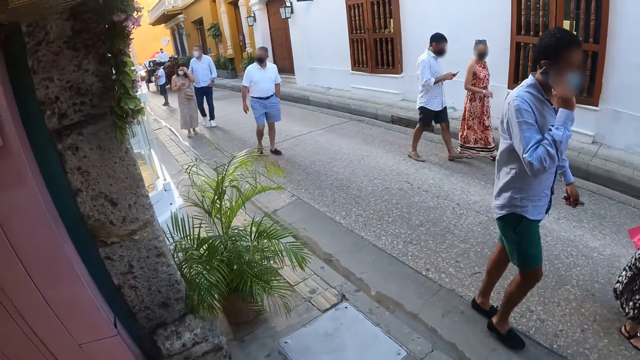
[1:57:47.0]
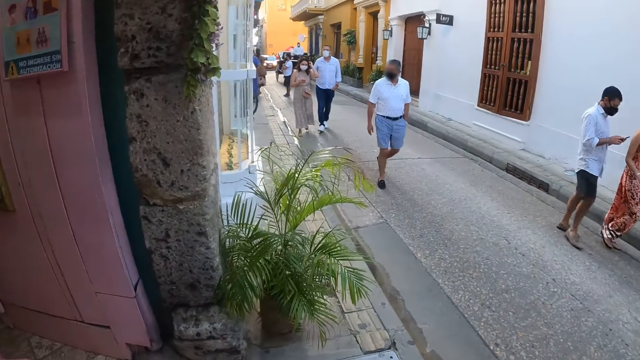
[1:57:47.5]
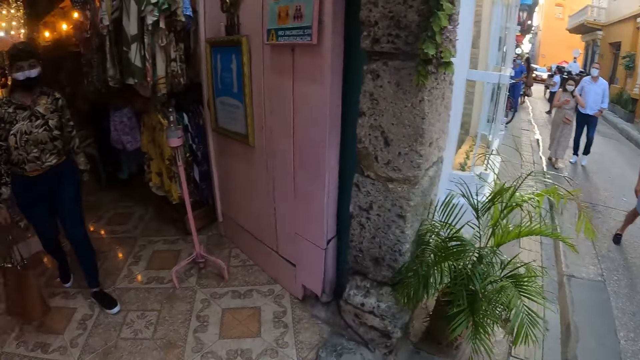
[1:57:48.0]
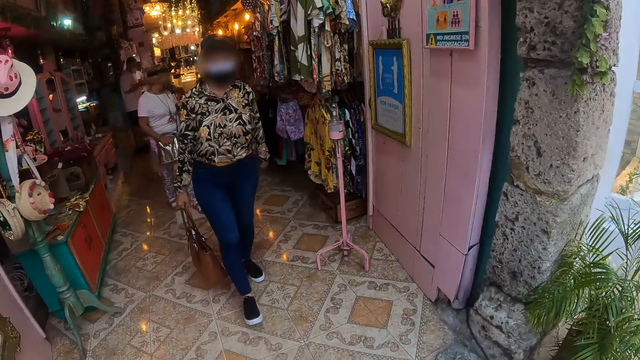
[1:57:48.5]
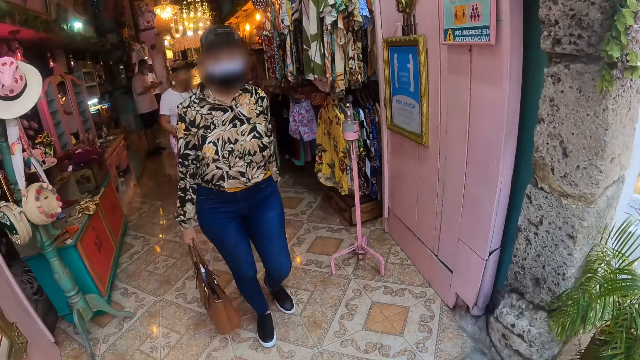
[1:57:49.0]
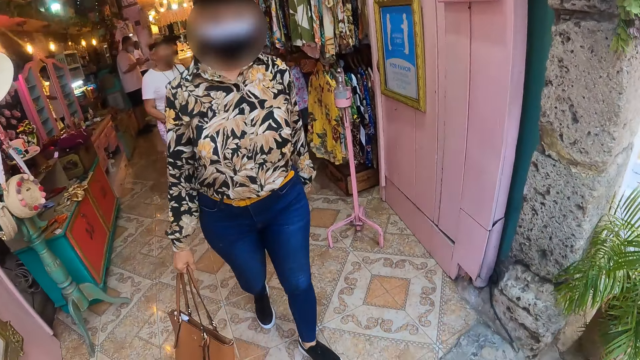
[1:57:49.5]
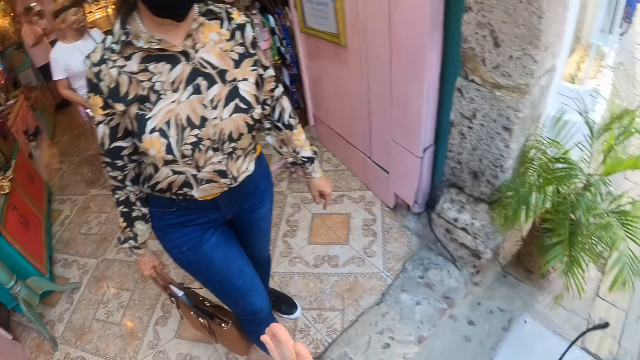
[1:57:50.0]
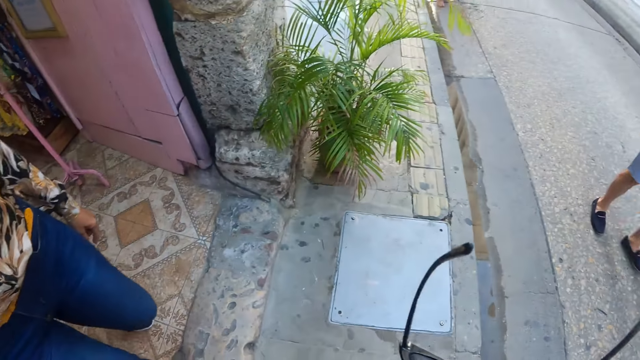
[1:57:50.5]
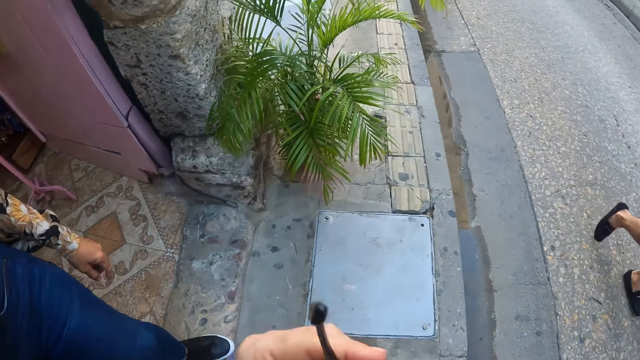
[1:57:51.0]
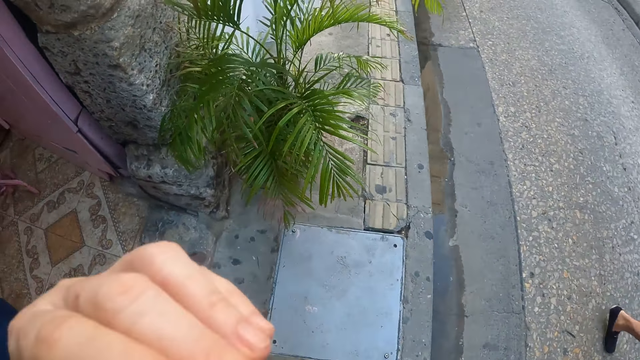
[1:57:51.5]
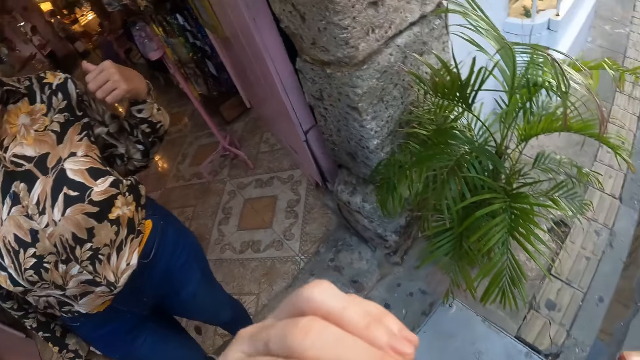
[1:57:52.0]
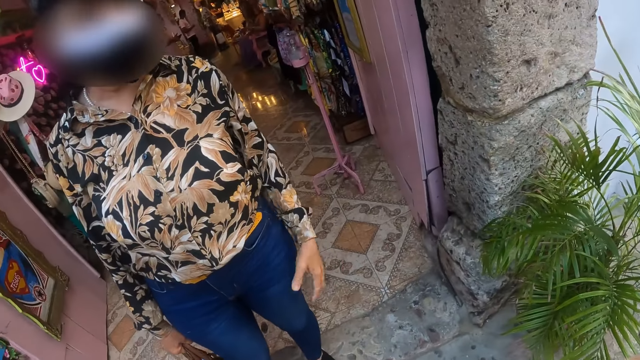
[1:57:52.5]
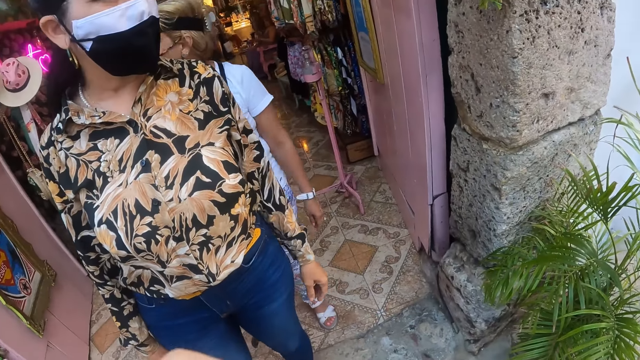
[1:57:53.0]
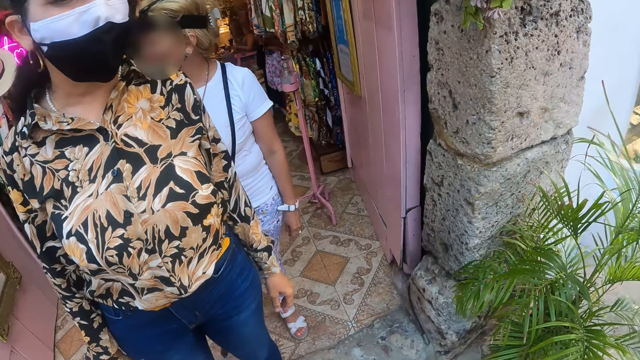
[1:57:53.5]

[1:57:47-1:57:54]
The camera wearer looks around the room. A lady gestures out with her hand.

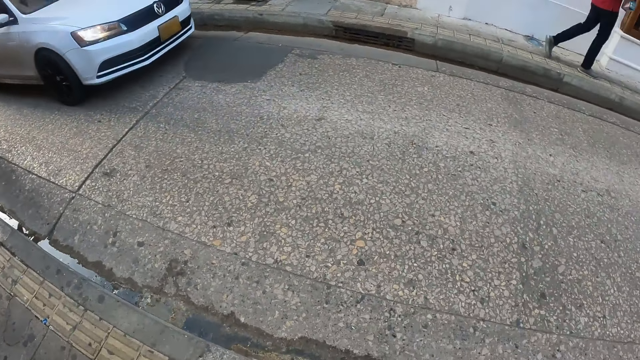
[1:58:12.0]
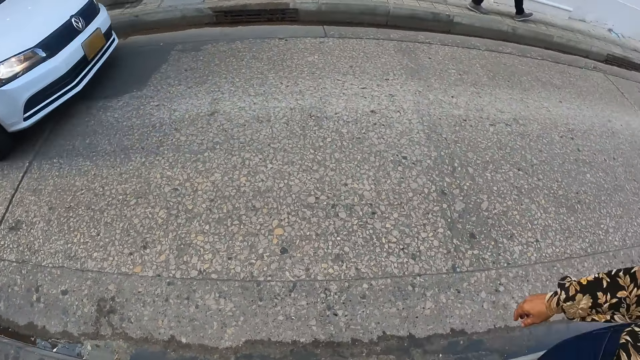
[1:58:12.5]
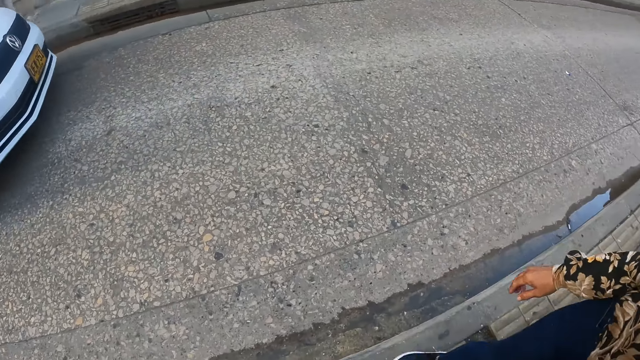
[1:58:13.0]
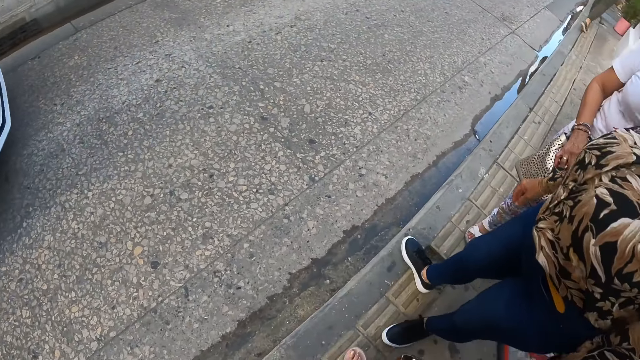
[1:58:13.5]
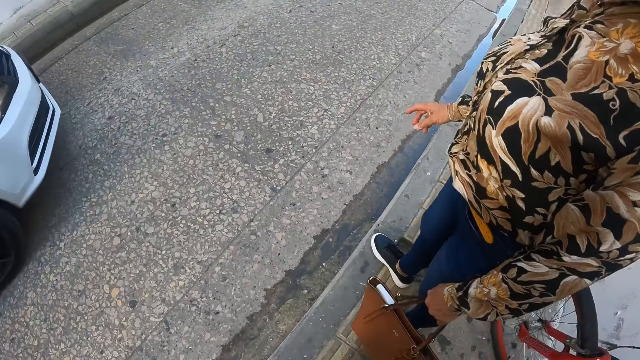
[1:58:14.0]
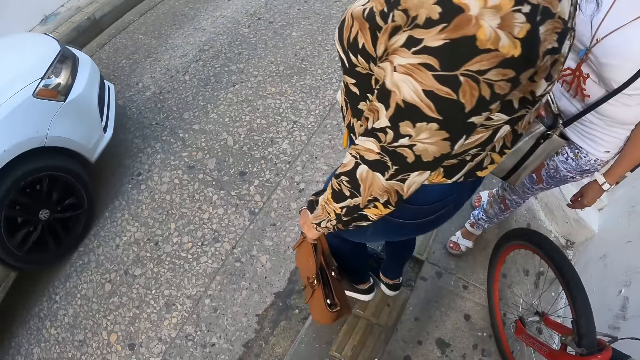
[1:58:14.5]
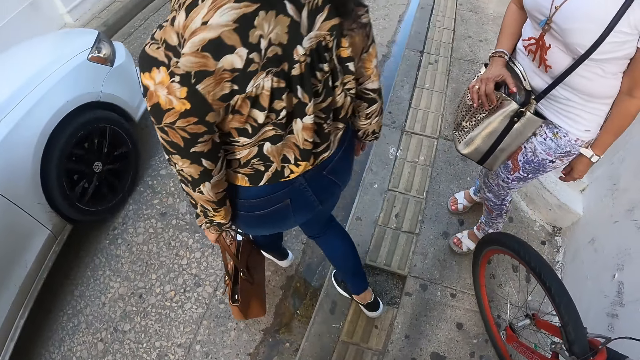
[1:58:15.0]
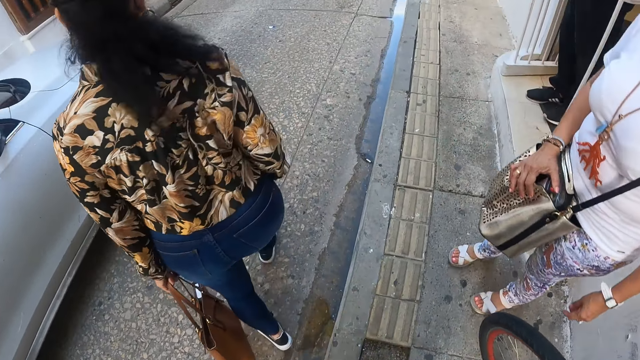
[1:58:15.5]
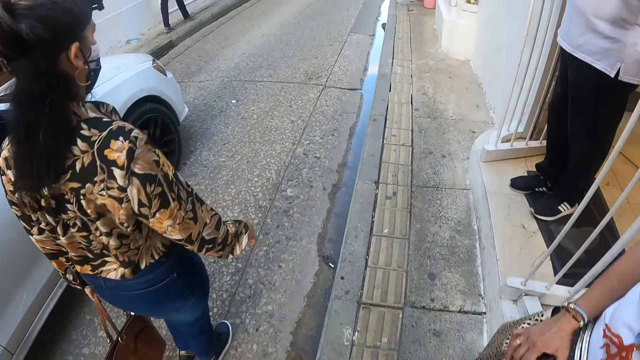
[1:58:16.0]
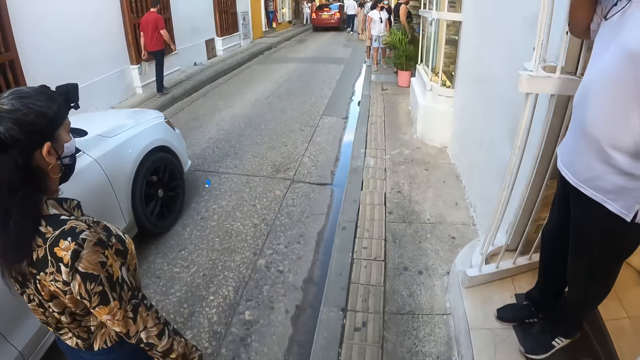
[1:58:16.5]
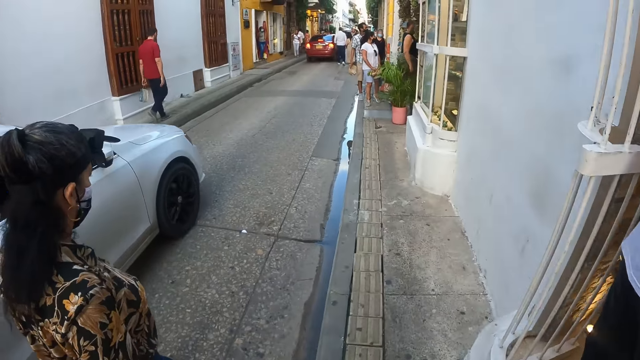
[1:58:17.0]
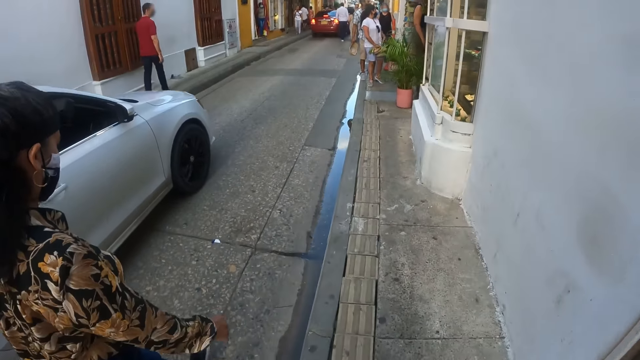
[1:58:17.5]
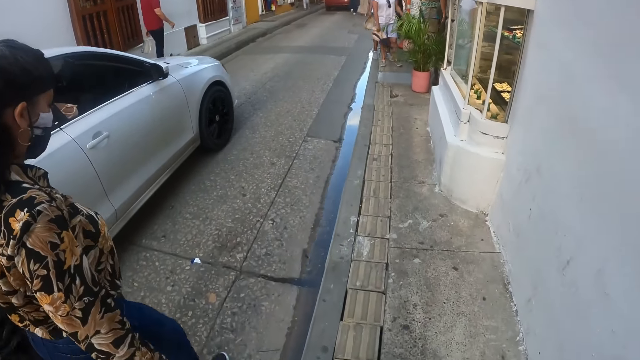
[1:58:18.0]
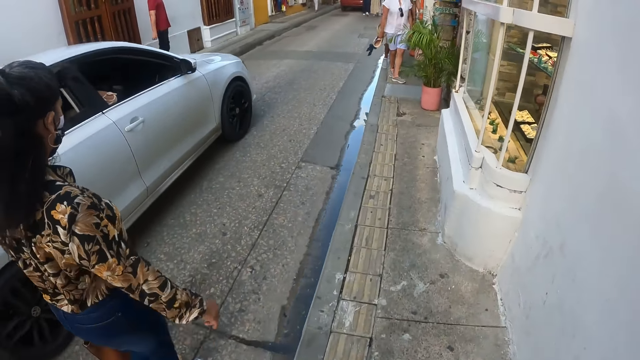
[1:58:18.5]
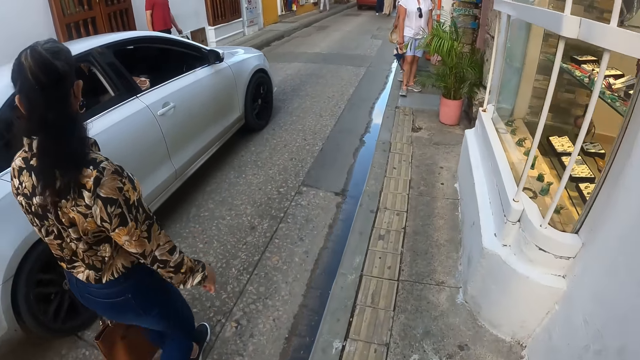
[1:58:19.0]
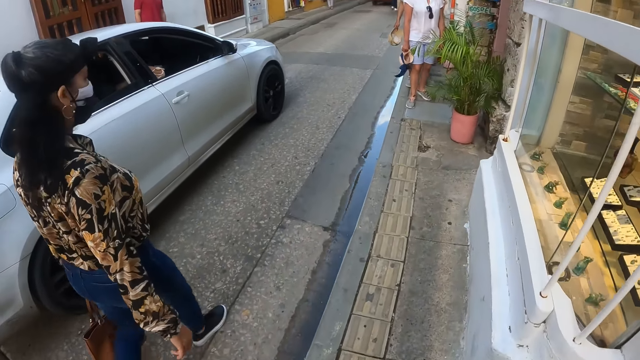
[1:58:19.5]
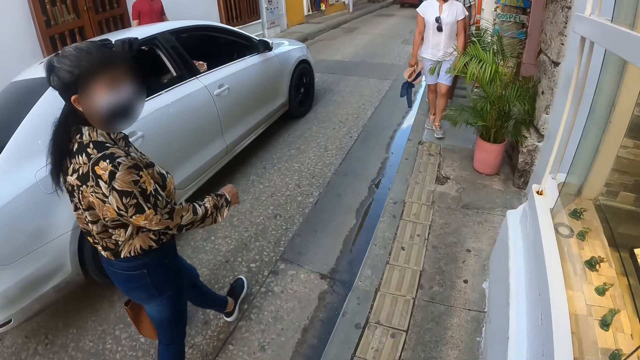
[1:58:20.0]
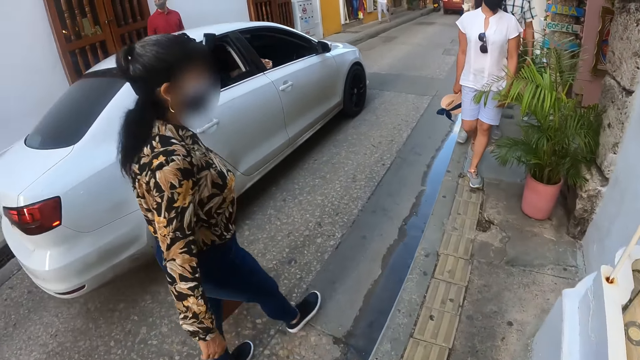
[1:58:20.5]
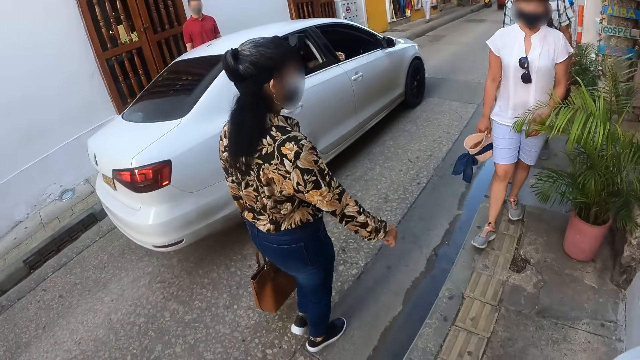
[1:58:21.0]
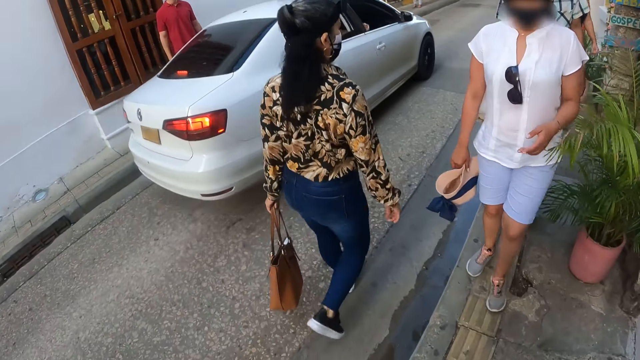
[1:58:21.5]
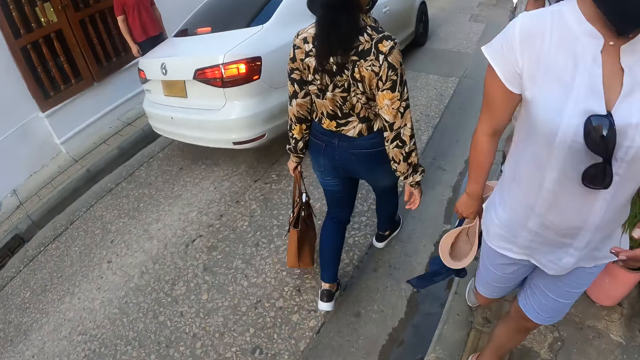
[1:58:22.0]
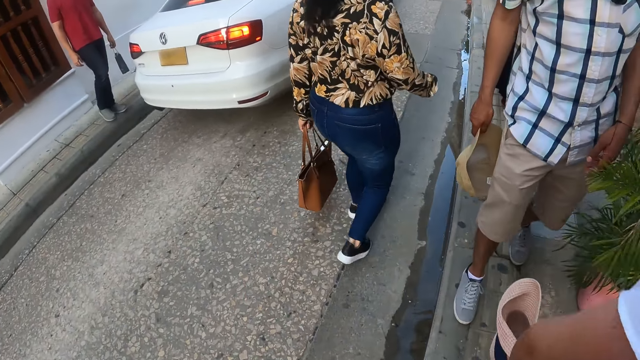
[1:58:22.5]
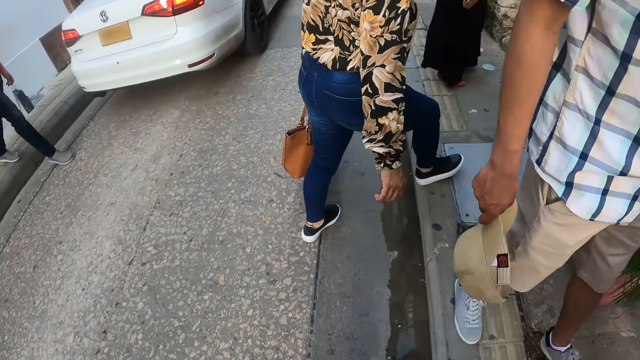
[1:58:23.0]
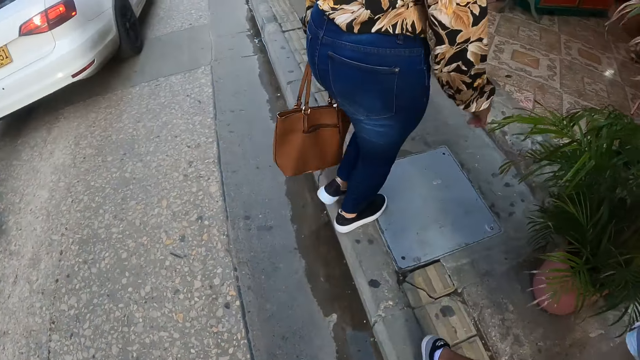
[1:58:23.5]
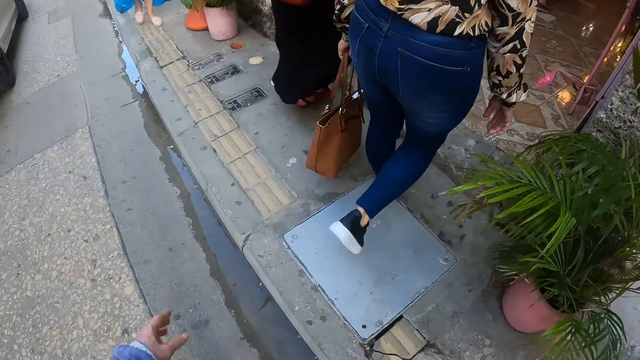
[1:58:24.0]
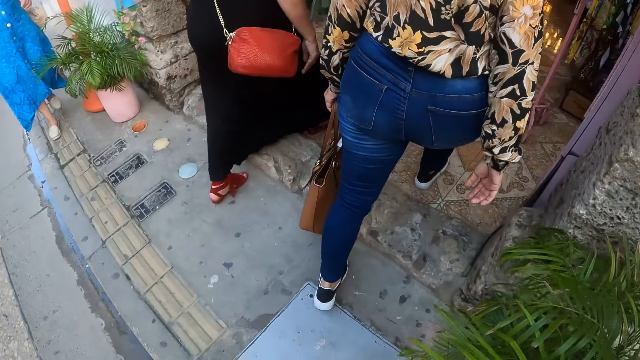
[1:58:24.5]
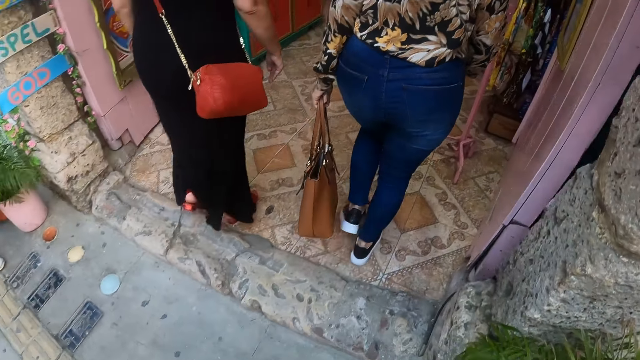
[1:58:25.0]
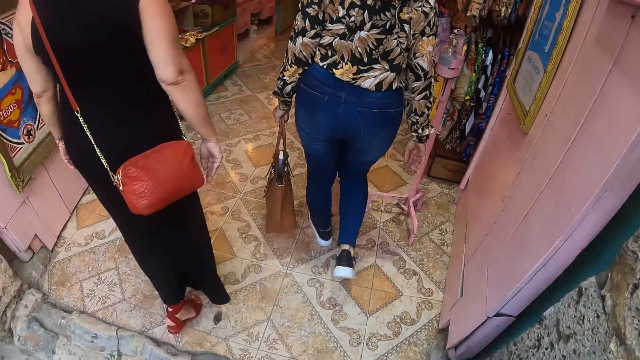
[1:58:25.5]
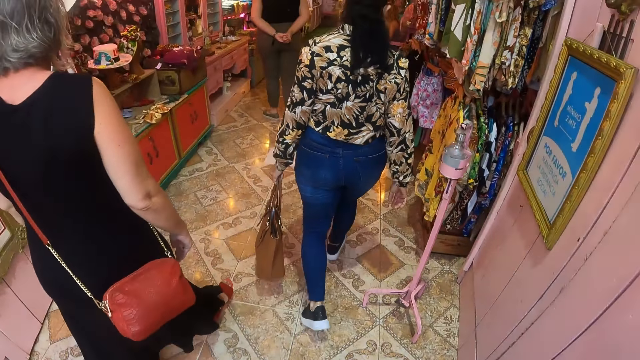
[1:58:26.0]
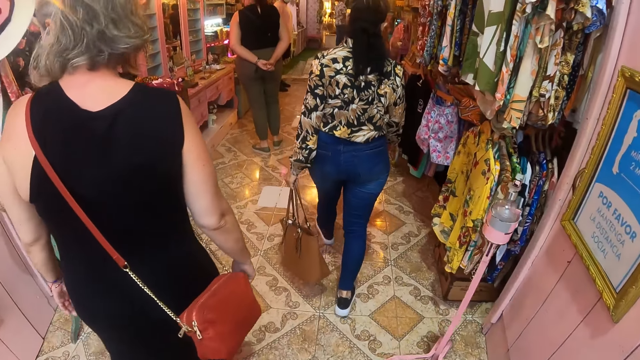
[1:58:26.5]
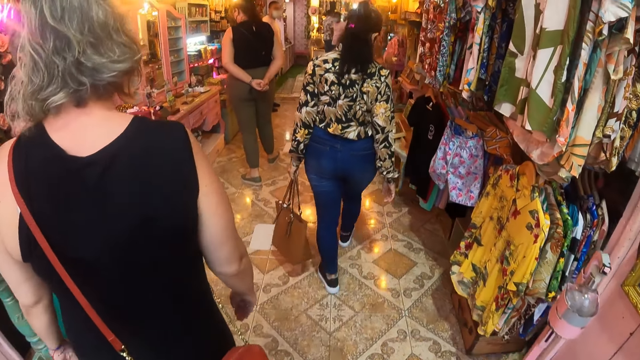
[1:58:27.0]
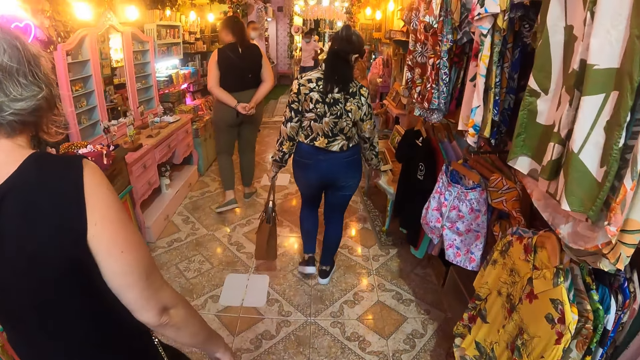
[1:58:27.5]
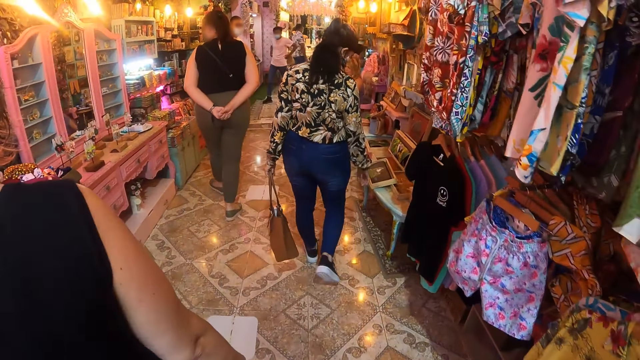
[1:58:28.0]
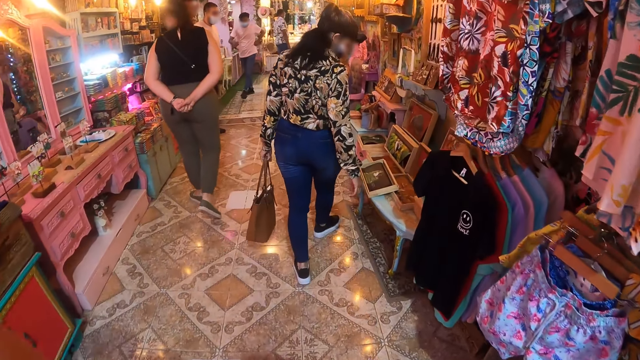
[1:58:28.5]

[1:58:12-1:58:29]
The camera wearer looks around the streets. They walk along the streets. They enter into a room. They walk to the shop.
